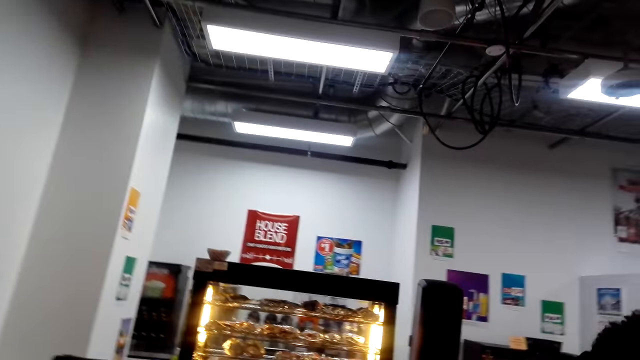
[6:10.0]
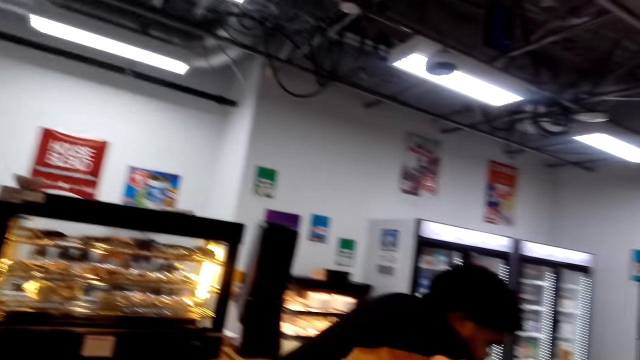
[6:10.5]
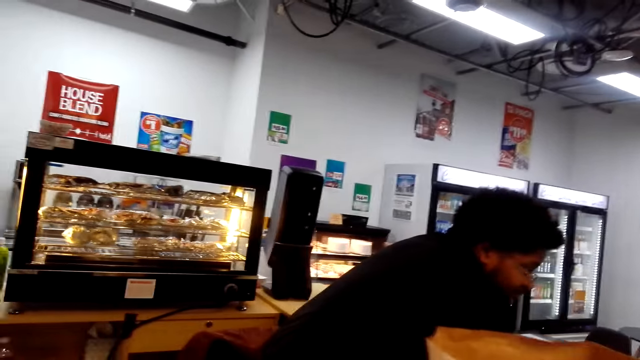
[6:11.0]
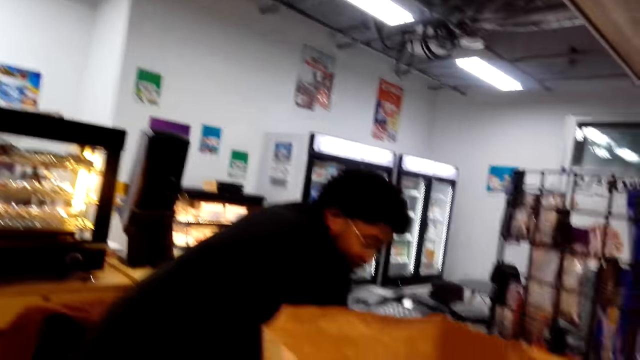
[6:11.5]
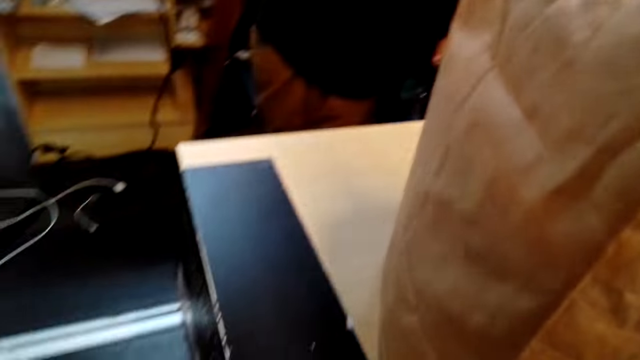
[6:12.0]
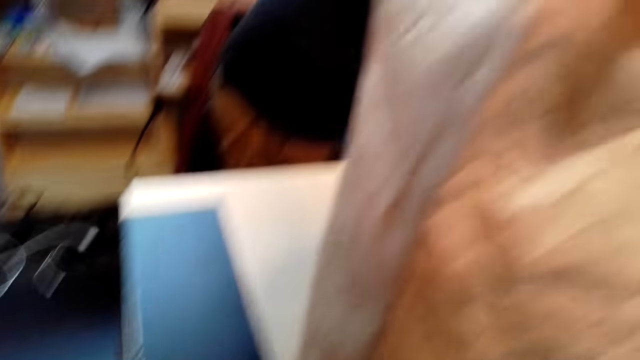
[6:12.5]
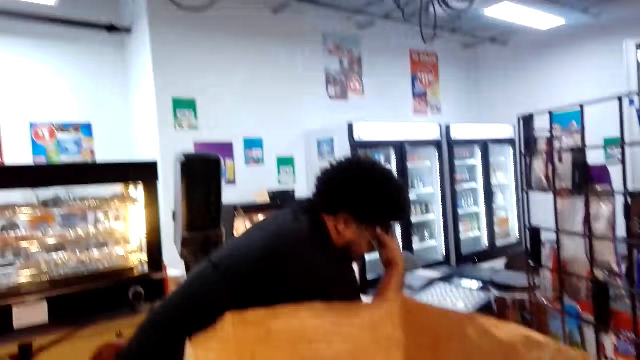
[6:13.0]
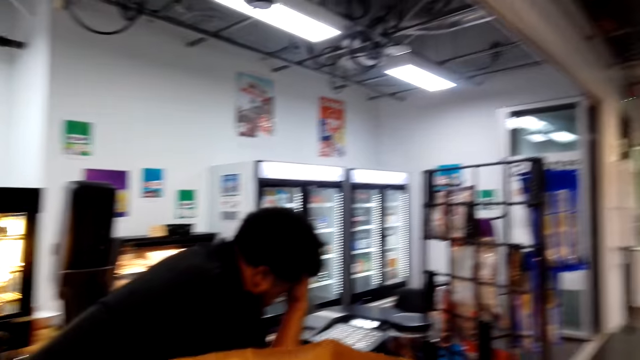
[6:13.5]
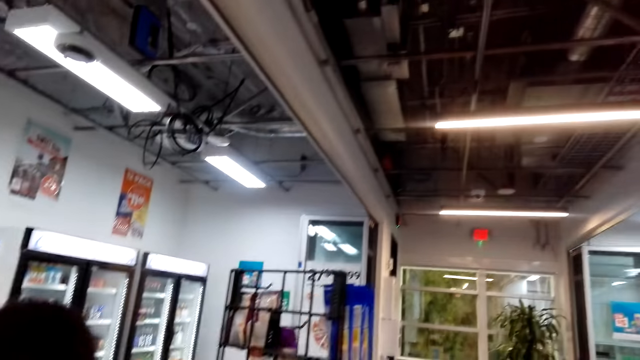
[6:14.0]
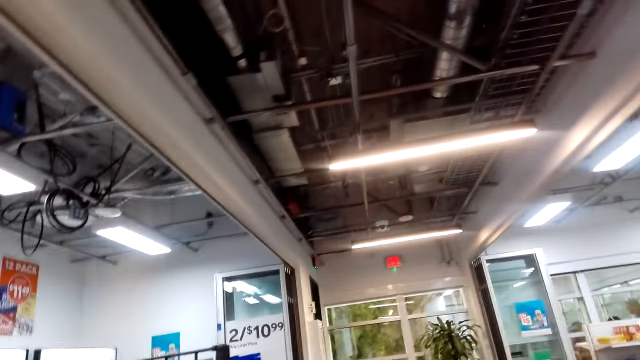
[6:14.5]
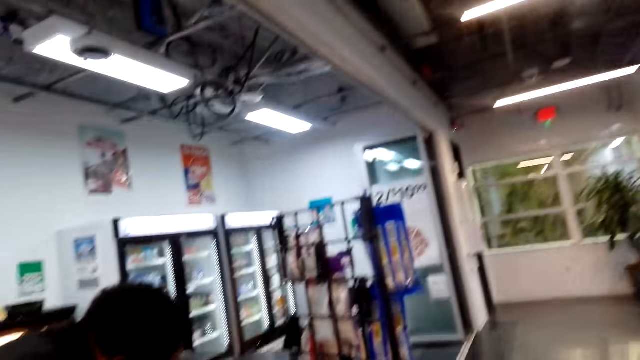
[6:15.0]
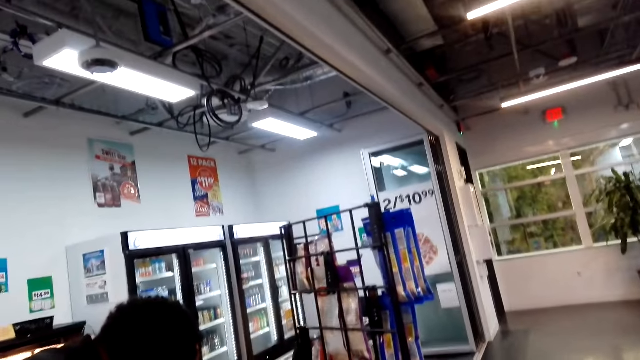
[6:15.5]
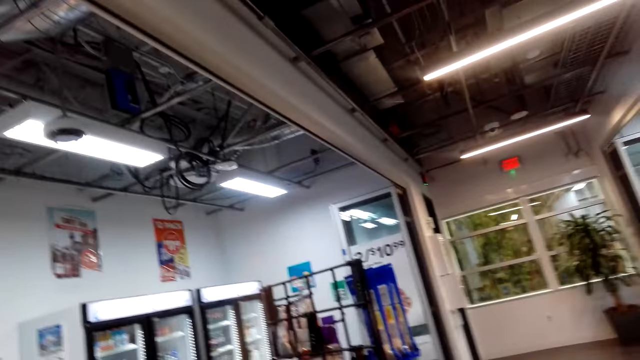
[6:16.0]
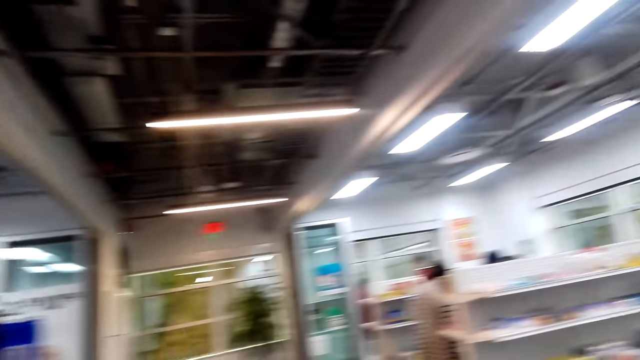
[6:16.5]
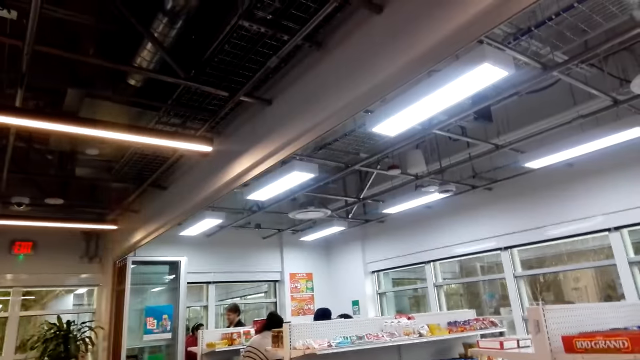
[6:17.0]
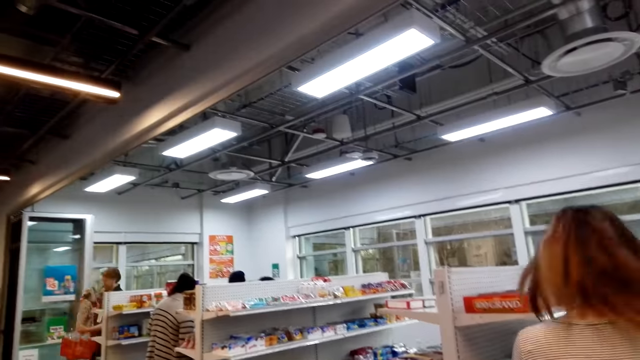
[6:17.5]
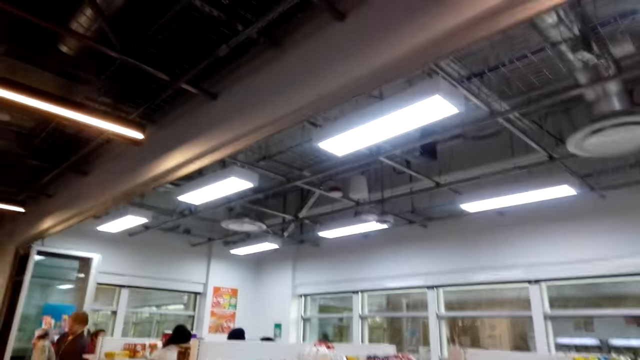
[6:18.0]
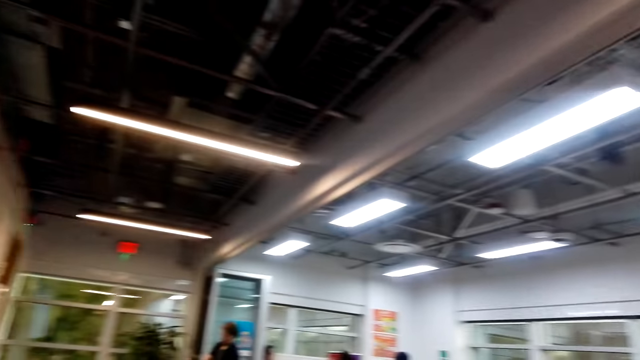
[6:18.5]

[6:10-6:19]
The camera wearer looks around the supermarket. They hold a carrier bag. They walk around the store.

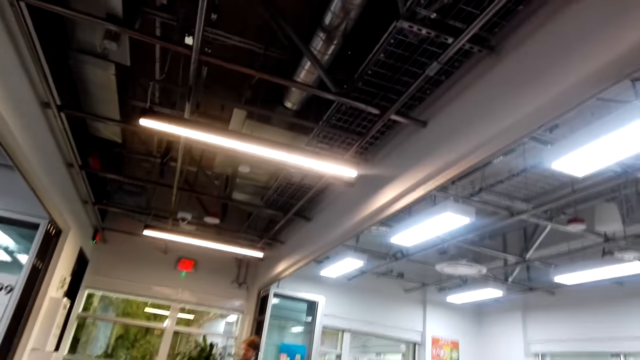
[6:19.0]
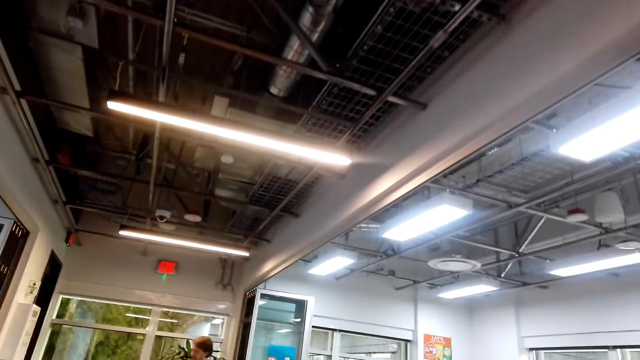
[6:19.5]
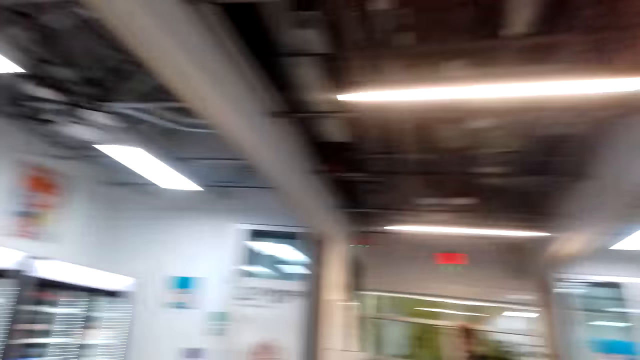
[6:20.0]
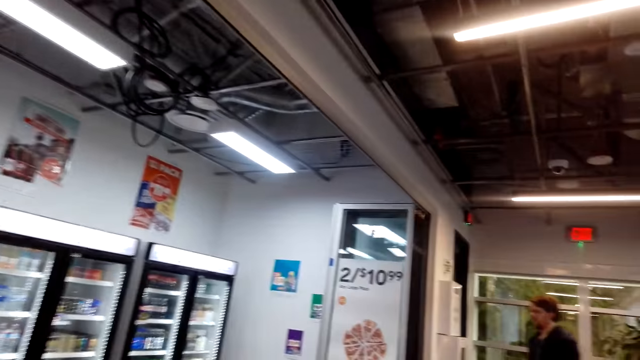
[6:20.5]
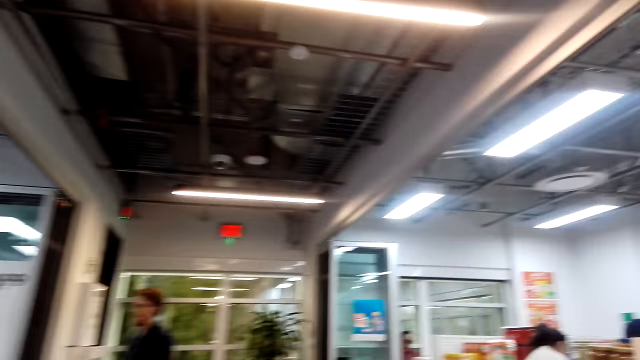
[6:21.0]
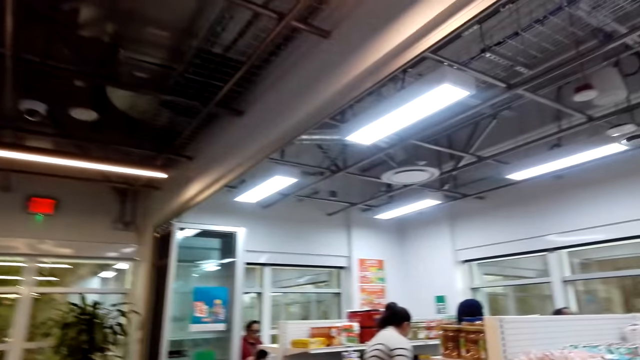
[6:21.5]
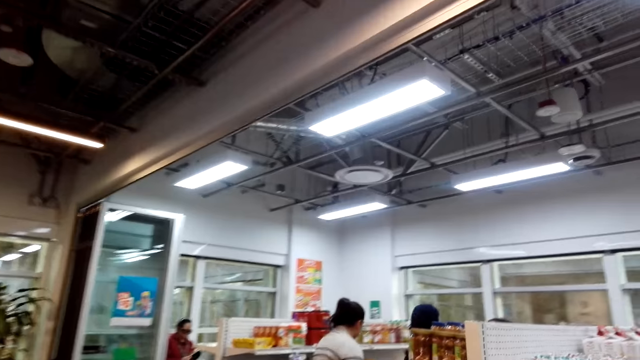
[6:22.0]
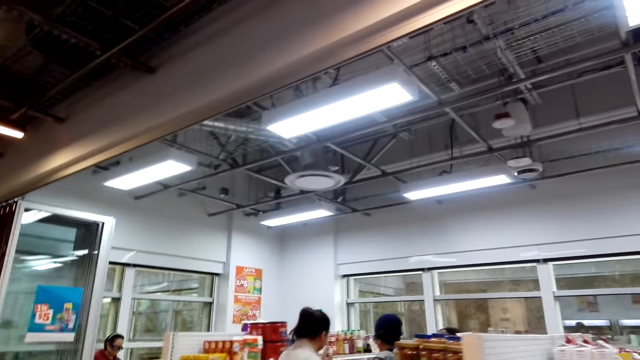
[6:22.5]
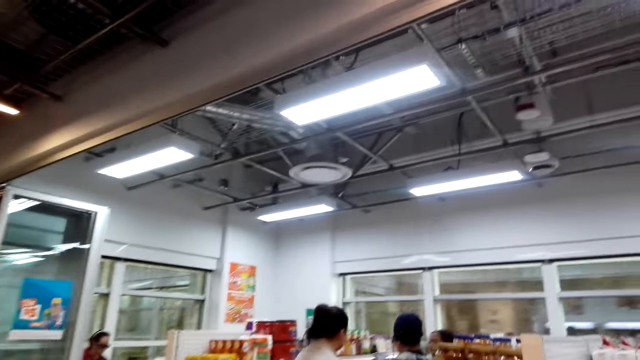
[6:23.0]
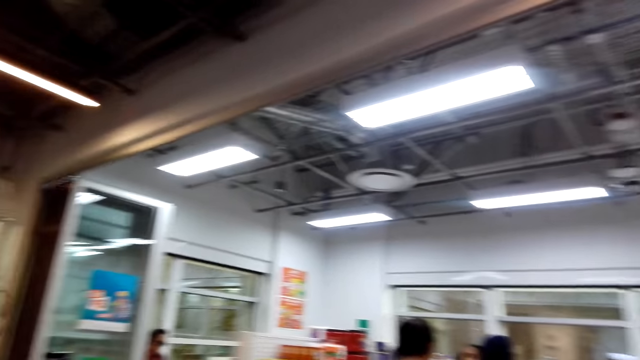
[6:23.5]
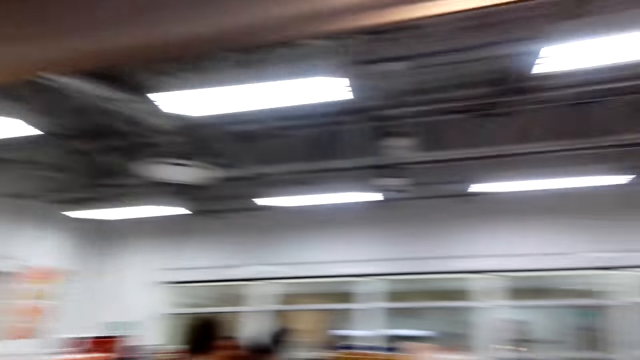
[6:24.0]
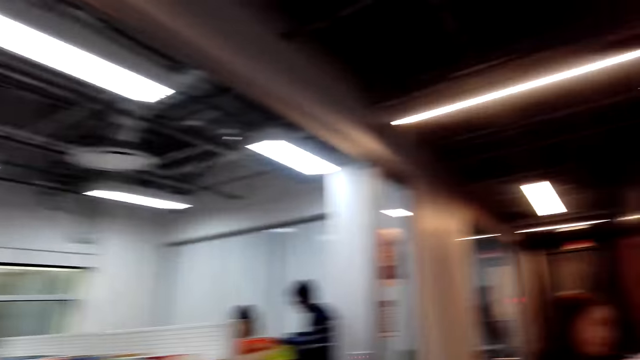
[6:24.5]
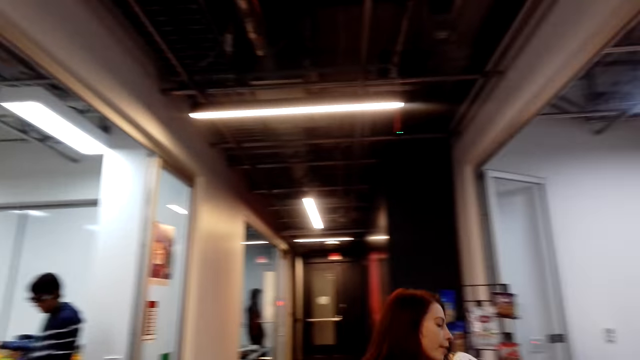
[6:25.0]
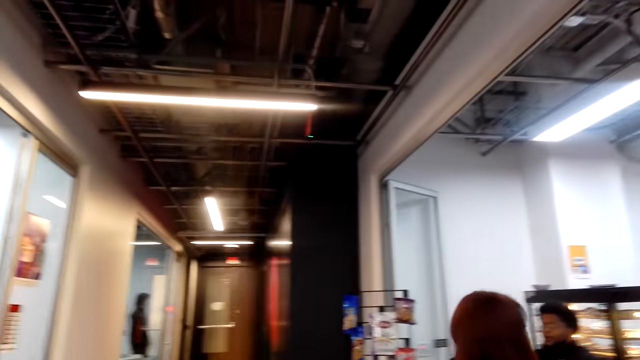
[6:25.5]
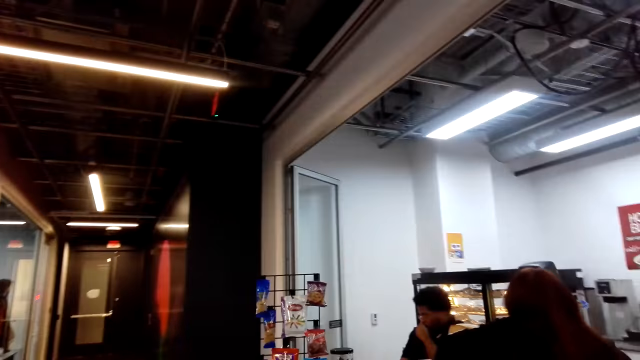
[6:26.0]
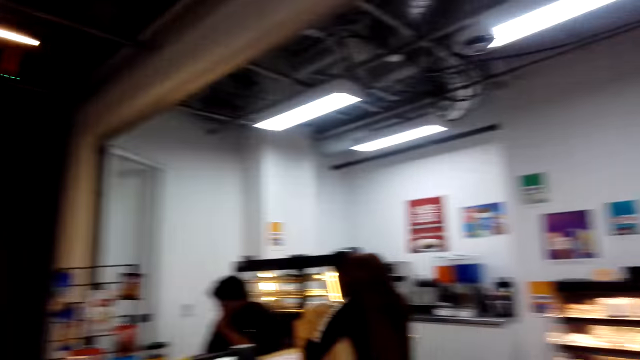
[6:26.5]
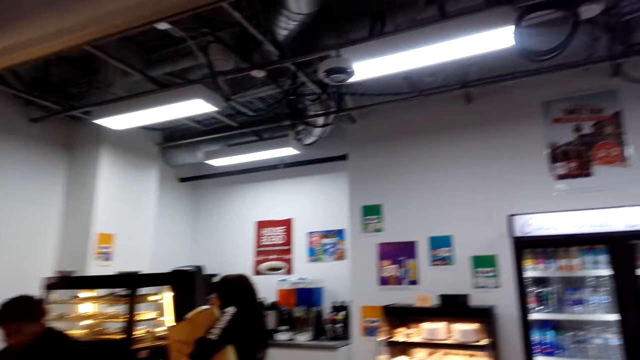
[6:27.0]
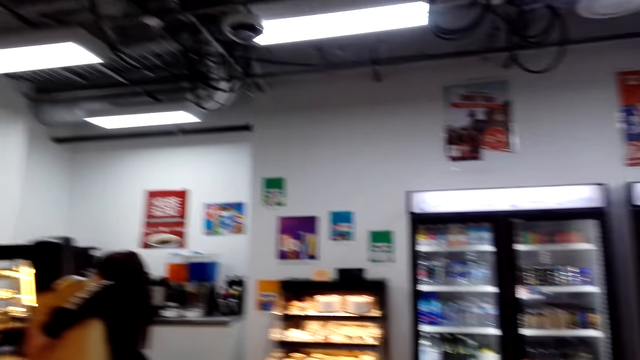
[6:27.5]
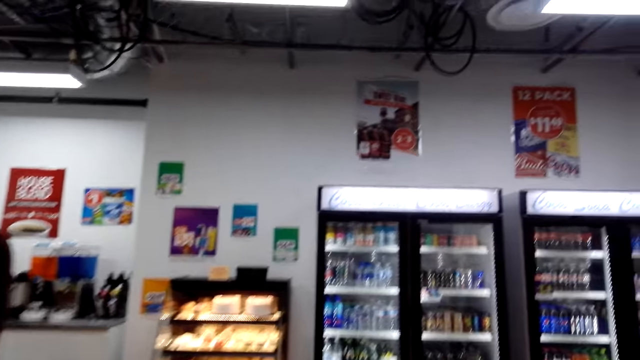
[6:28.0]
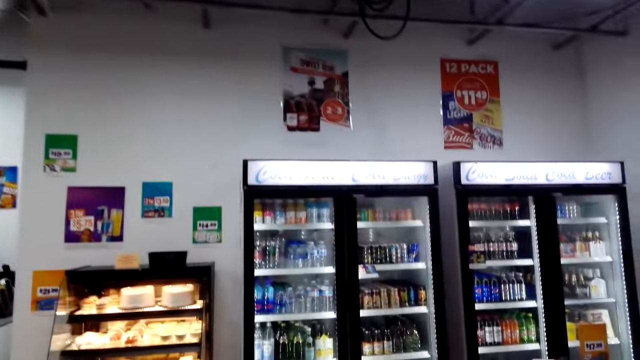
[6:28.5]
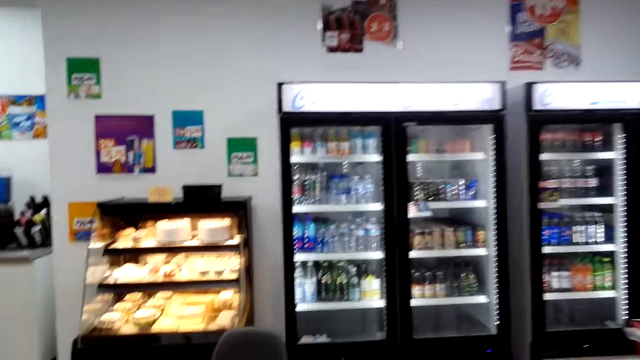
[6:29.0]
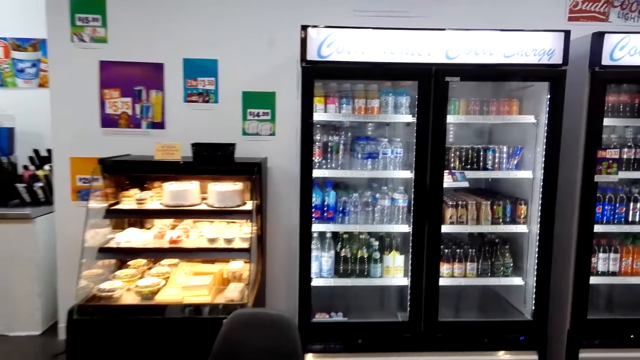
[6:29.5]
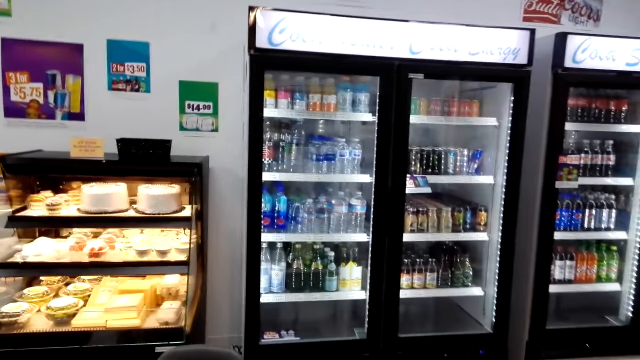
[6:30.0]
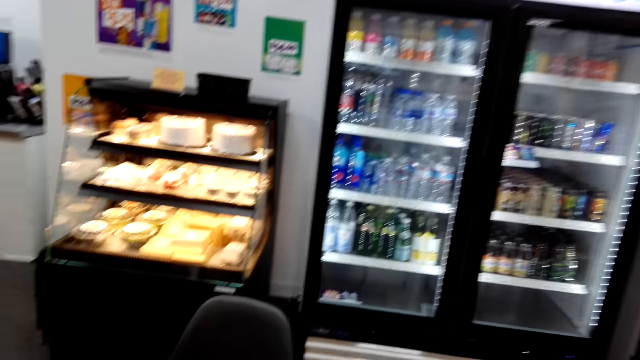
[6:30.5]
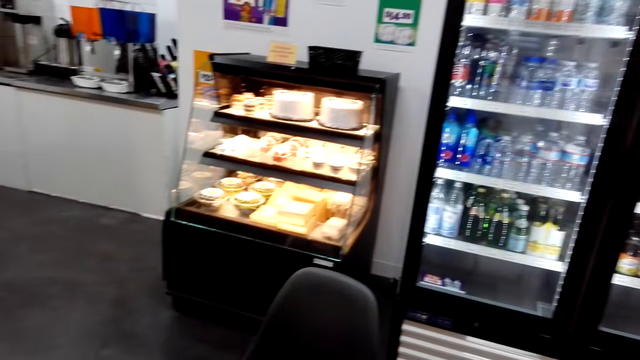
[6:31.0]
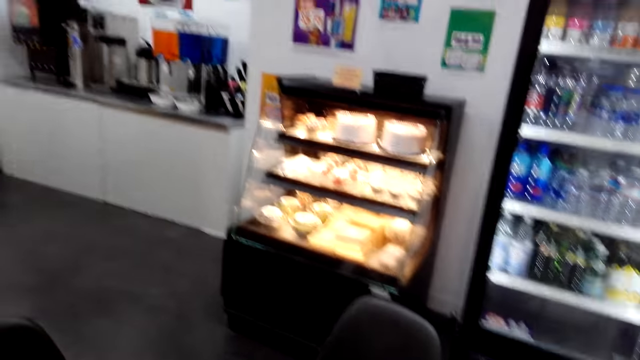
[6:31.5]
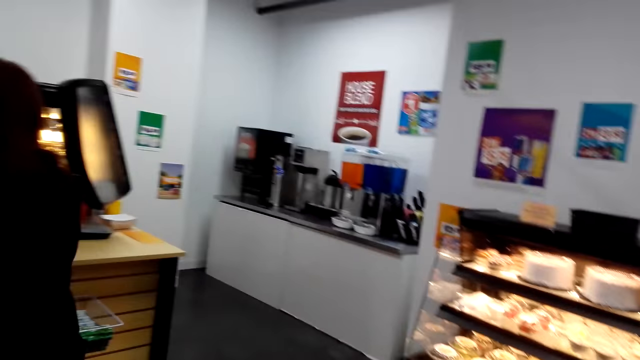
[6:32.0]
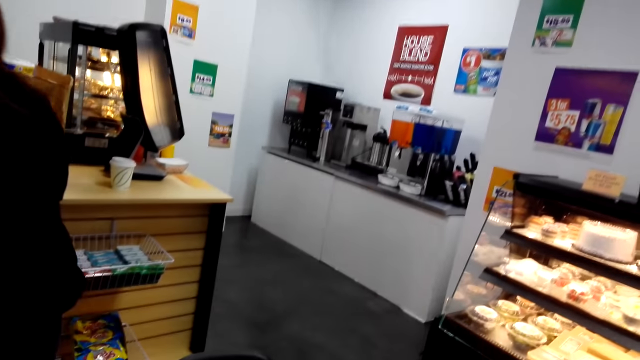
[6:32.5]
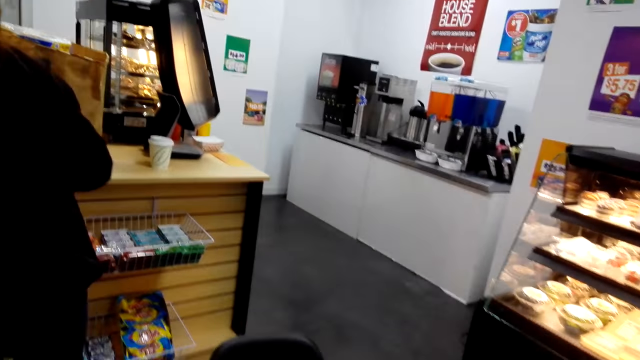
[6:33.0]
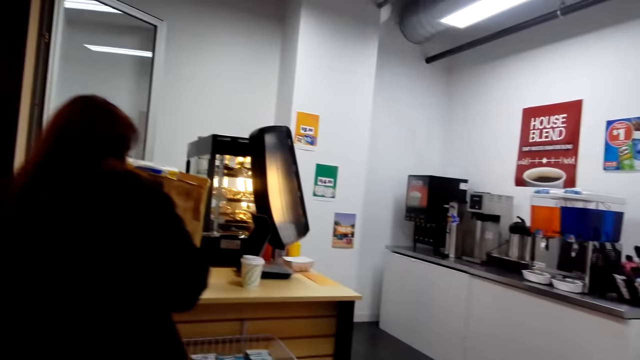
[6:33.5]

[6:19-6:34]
The camera wearer walks in the supermarket.
